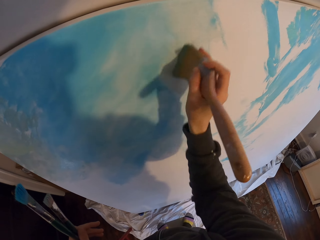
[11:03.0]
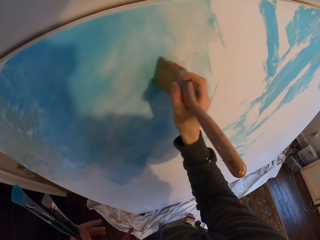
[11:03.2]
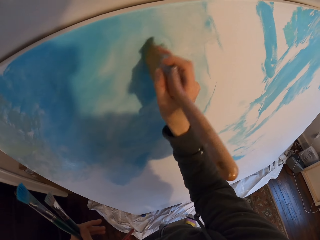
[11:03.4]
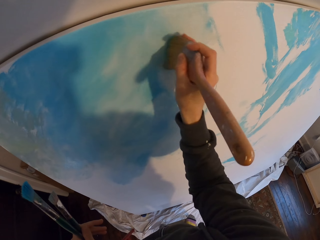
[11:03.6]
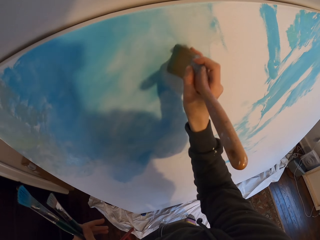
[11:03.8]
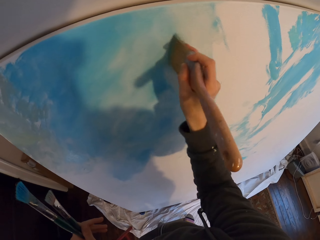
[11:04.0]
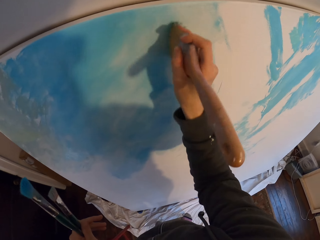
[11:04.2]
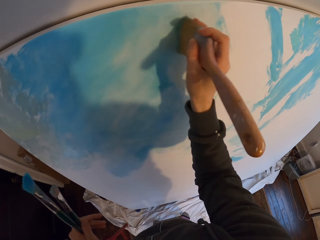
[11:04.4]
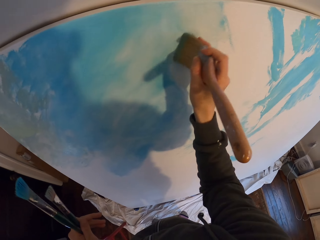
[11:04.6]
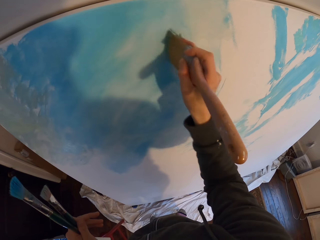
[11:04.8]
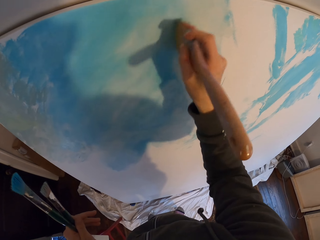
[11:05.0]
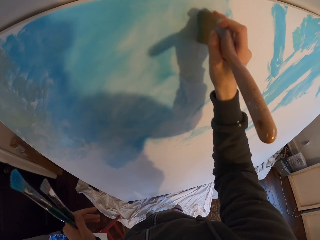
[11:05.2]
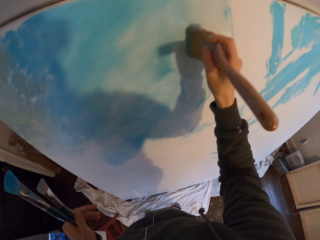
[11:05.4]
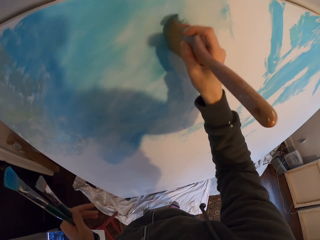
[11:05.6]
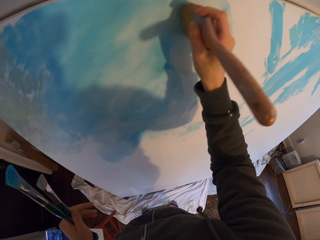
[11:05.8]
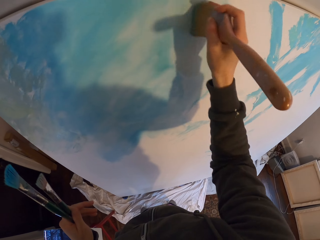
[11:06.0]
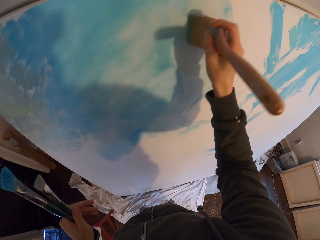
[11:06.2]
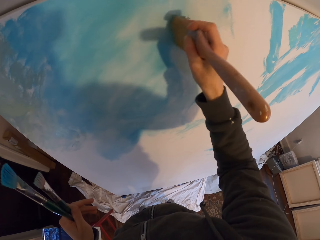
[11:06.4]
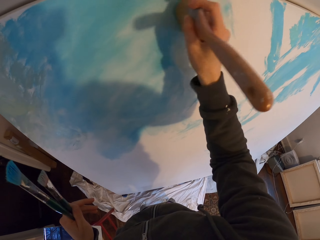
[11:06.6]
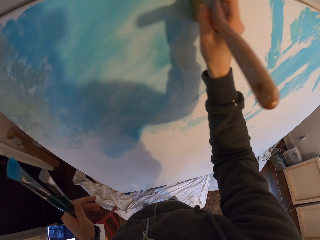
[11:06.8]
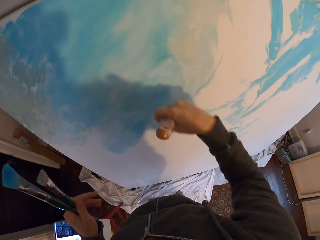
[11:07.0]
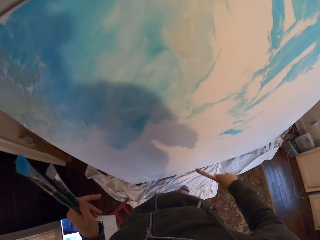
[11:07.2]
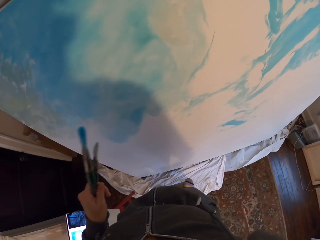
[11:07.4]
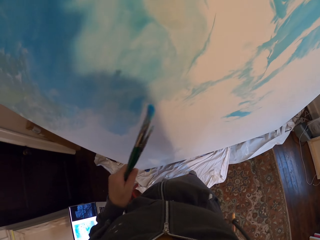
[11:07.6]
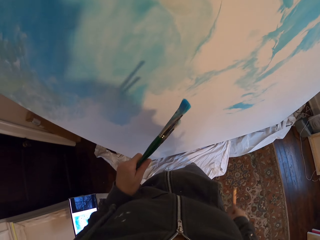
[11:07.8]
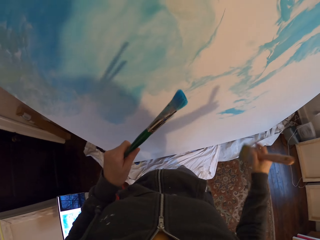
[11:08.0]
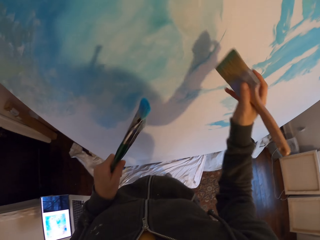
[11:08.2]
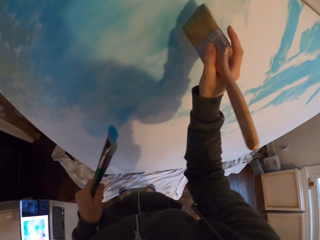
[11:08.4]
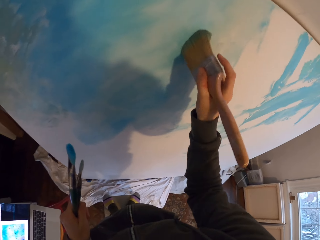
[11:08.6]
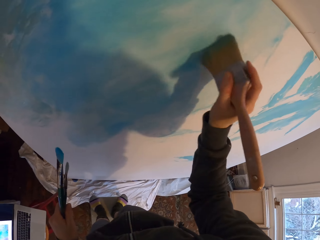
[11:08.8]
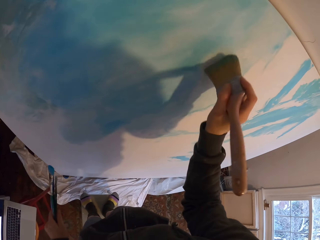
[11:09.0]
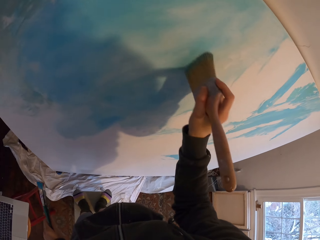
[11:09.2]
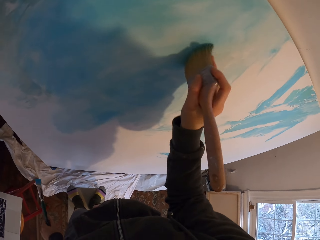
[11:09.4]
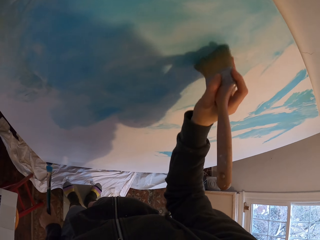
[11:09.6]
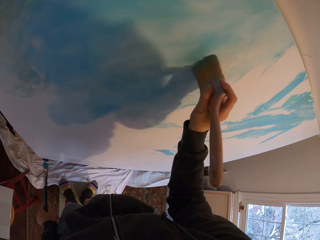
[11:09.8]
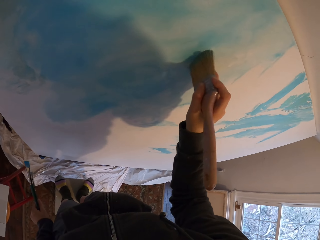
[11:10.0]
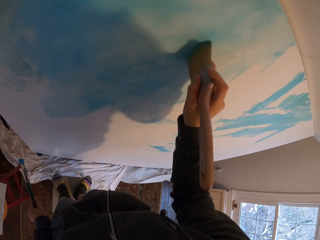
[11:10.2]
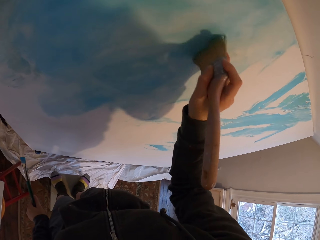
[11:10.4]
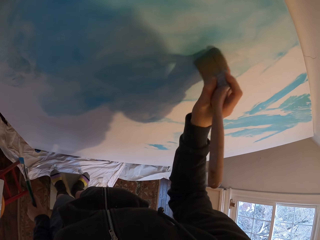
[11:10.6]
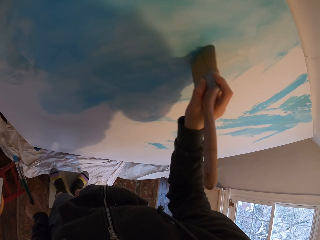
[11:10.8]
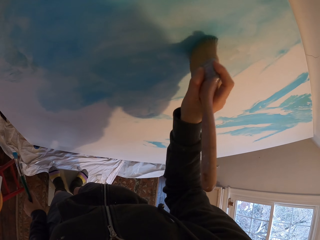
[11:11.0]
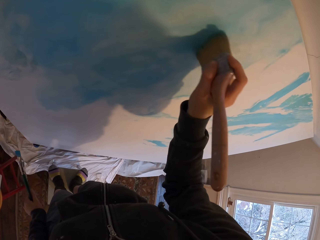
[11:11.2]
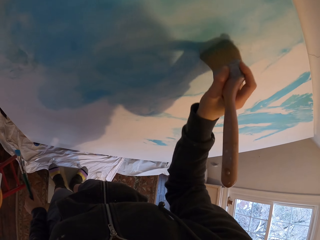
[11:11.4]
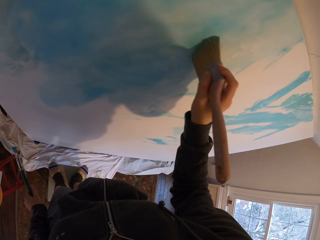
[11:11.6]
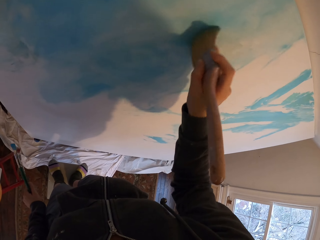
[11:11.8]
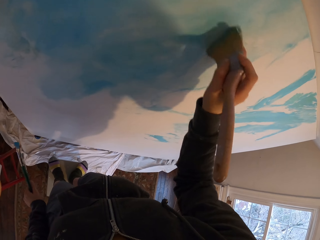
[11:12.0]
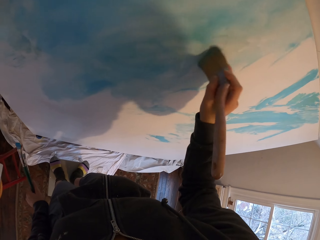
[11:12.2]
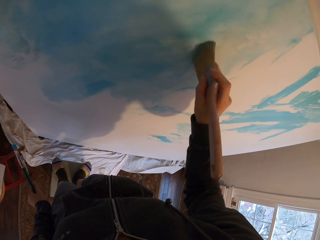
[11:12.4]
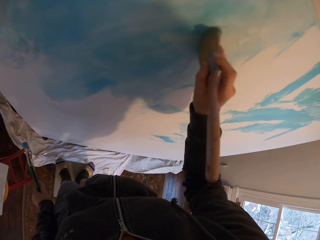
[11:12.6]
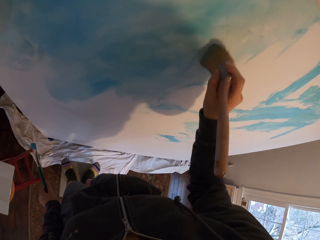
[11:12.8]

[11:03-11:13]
The camera wearer looks around the room. They brush the board.

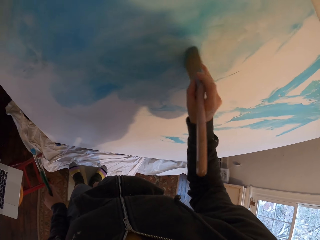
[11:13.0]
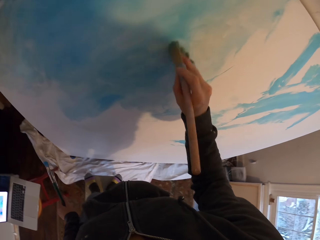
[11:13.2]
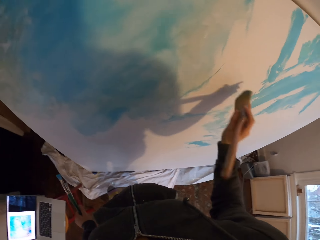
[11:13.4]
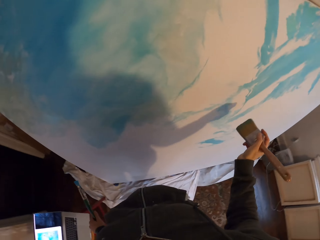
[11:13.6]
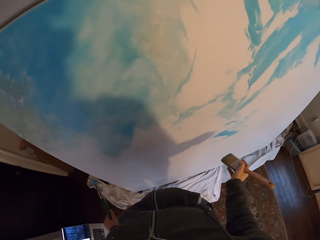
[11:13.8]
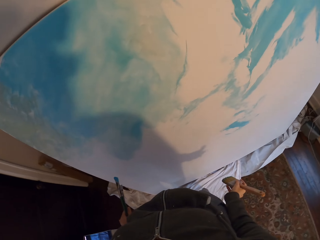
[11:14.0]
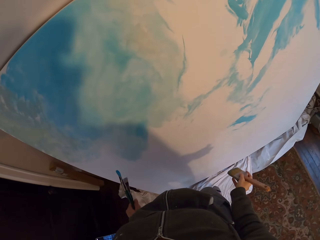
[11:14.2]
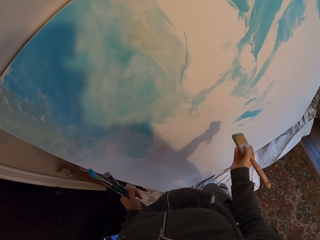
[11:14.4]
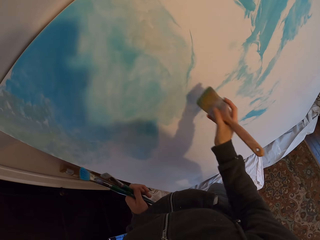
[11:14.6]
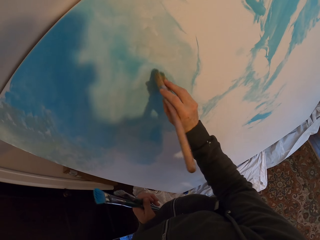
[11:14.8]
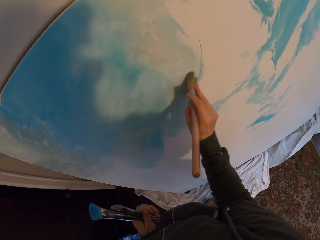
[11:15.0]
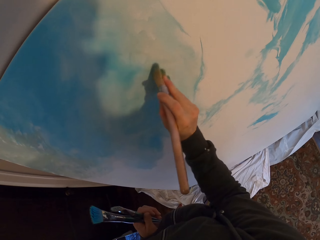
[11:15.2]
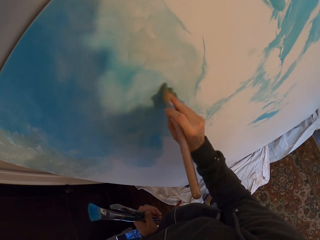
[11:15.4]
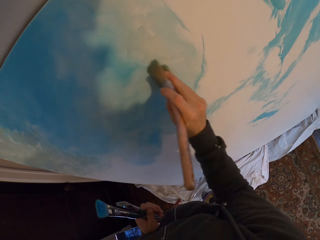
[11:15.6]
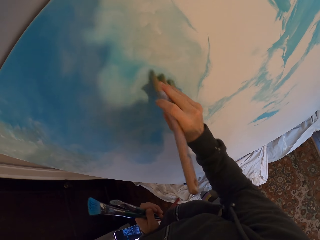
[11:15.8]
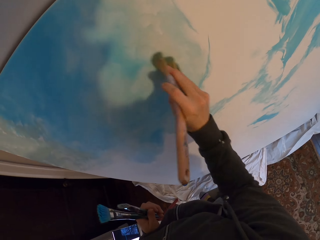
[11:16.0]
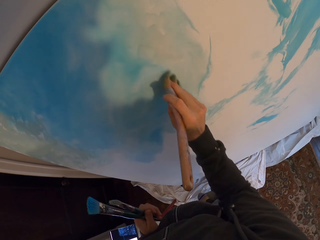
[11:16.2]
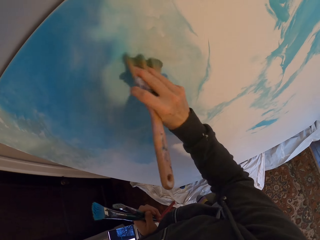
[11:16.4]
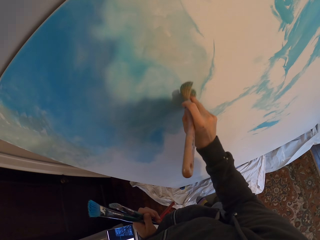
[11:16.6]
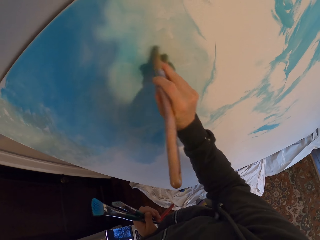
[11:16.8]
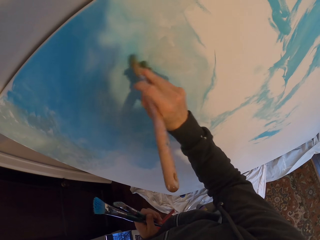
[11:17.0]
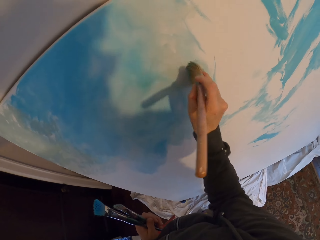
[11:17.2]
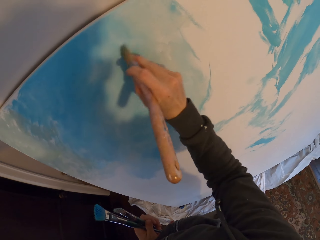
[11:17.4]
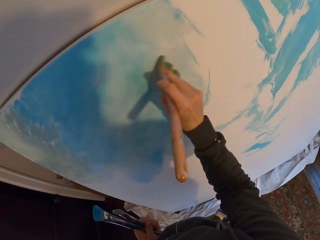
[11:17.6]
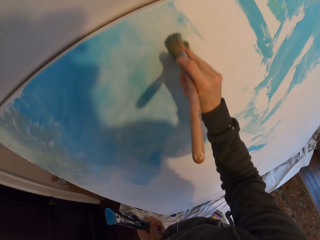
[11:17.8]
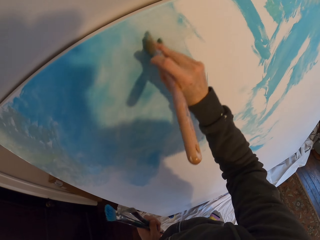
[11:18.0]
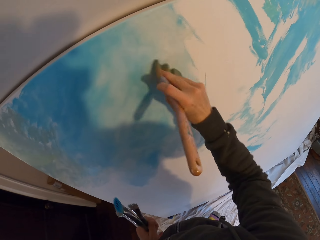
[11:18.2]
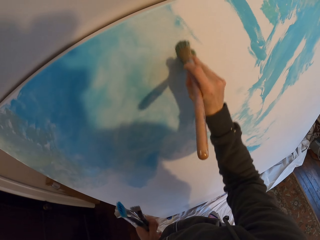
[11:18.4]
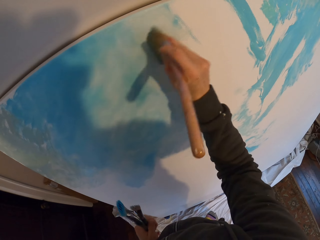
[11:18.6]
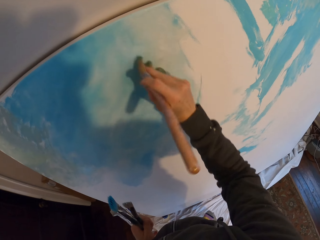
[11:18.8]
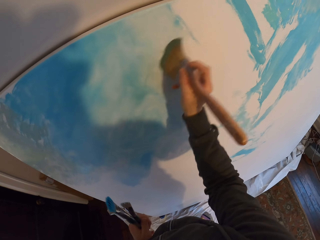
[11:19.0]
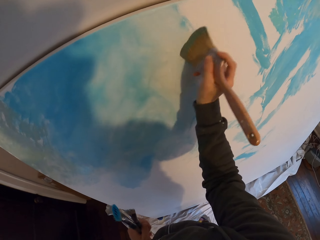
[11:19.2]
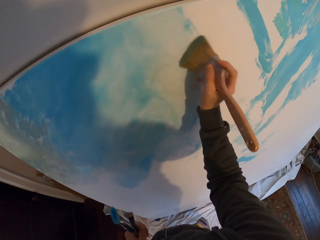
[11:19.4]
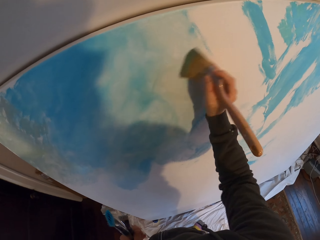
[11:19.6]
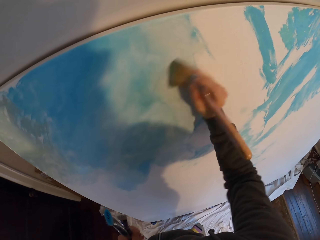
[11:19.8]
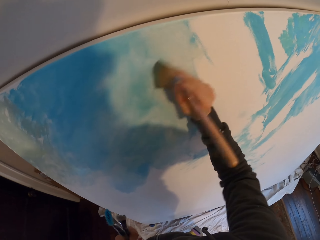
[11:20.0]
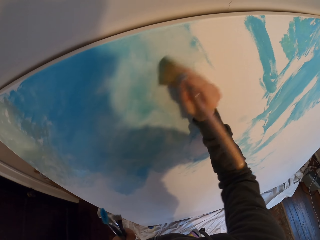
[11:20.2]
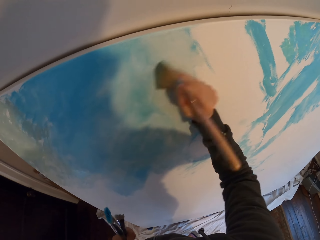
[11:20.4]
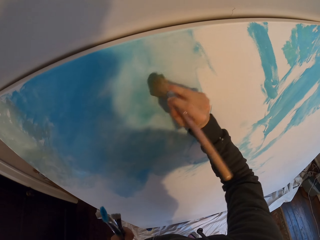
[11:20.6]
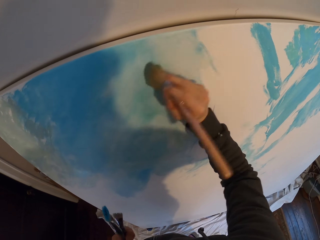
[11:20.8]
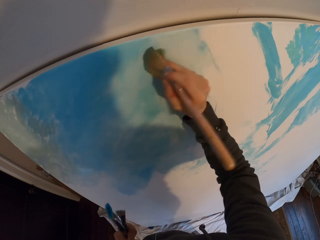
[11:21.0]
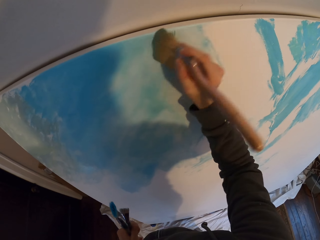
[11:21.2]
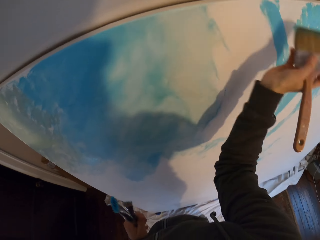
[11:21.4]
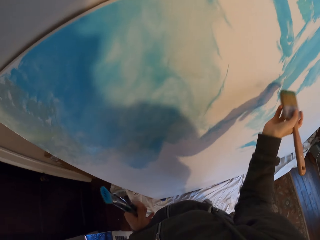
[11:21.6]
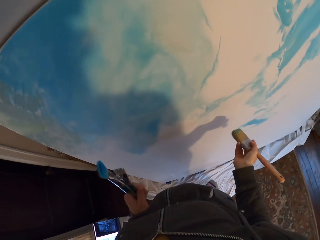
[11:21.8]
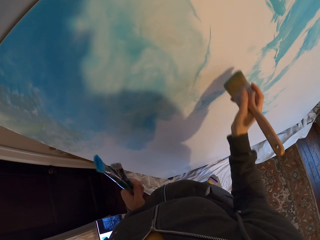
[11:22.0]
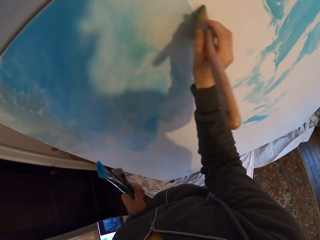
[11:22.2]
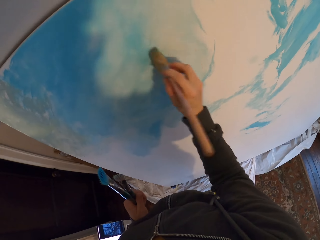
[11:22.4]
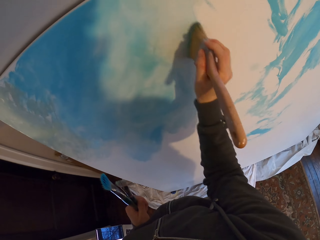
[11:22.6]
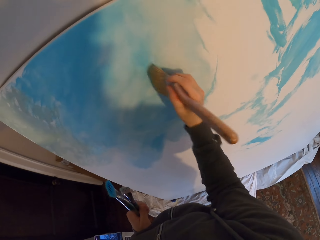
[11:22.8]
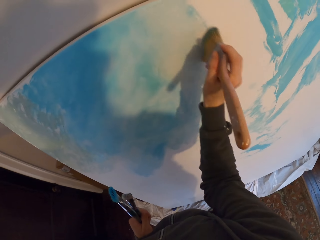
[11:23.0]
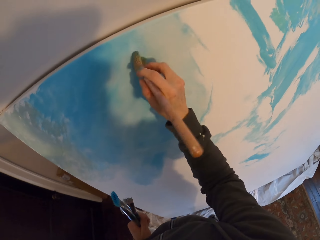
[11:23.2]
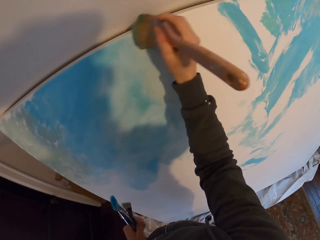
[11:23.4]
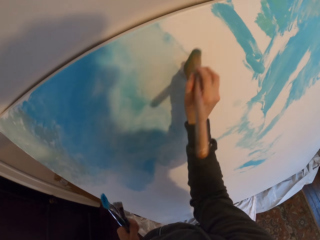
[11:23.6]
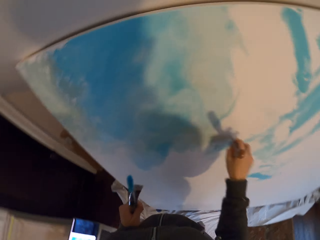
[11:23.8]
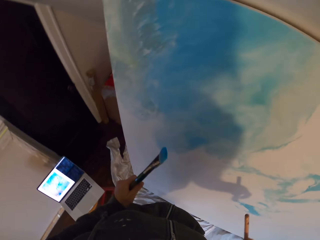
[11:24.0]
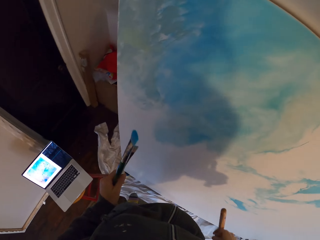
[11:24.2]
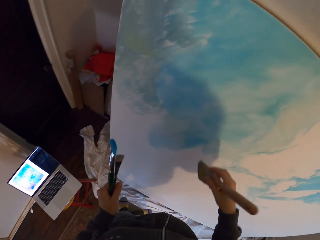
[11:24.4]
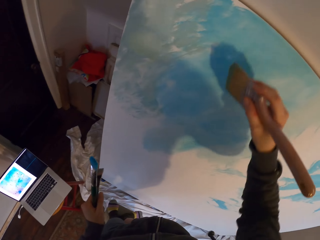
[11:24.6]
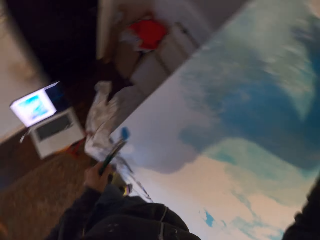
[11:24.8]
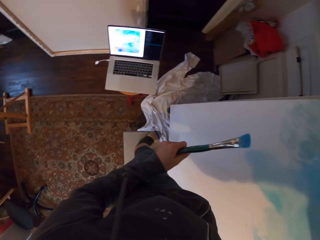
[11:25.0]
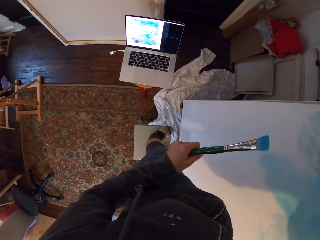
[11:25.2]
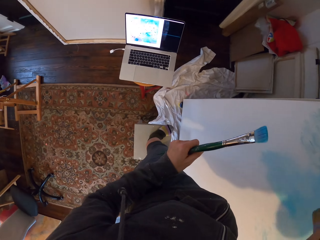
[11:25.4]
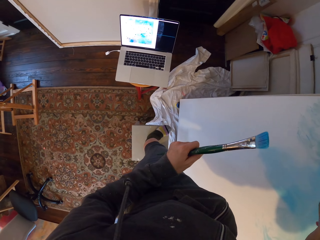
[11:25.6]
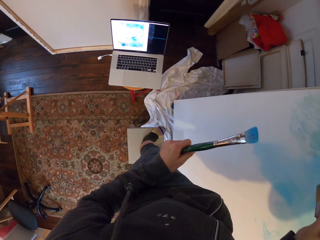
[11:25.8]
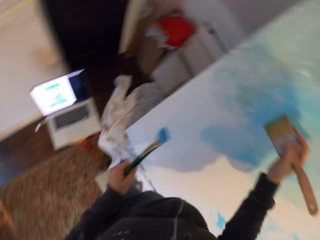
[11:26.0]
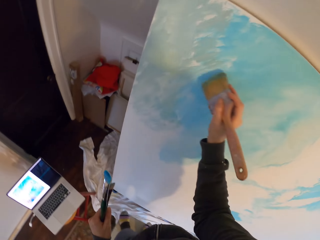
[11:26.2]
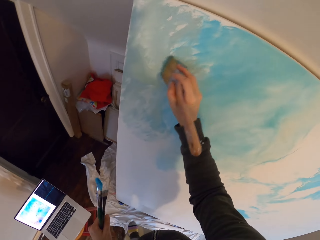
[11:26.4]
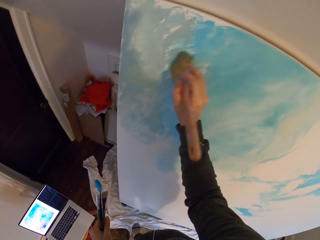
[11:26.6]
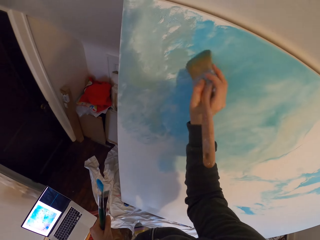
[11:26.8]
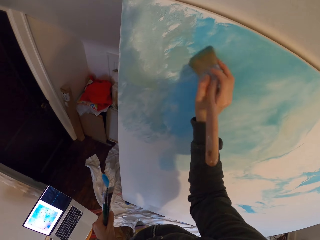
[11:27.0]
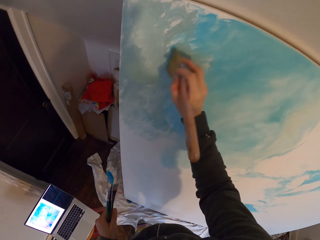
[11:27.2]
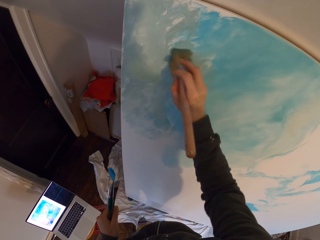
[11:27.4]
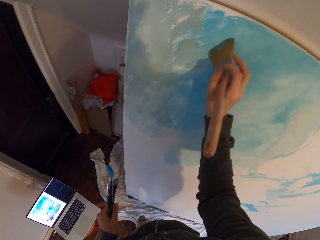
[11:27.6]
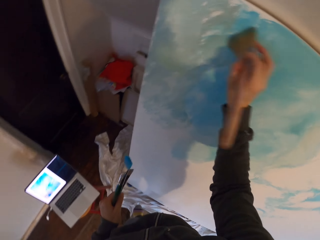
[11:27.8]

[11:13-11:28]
The camera wearer looks at the board. They brush the board. They look at the laptop. They paint the board.
